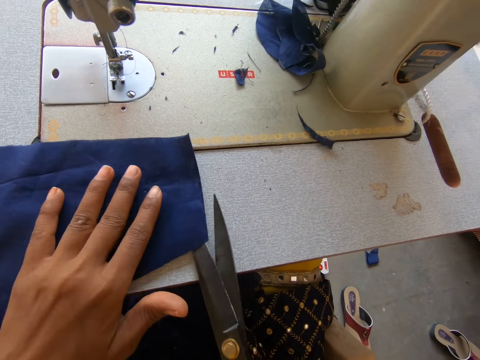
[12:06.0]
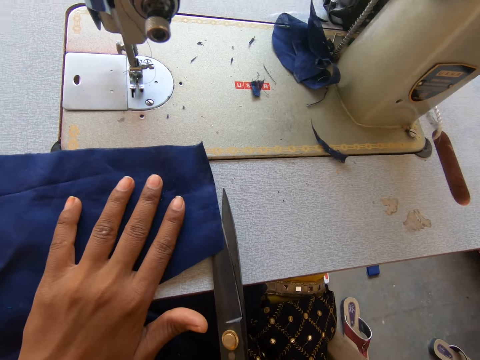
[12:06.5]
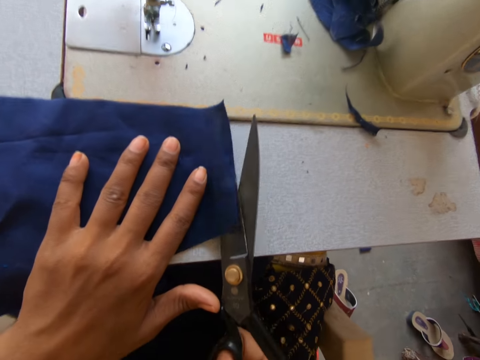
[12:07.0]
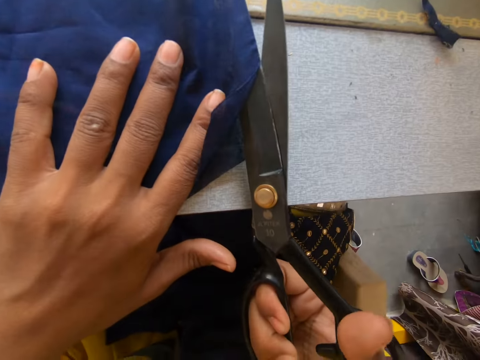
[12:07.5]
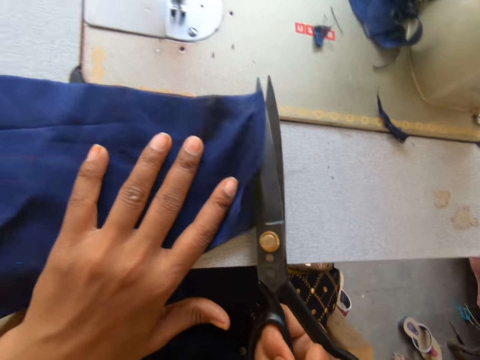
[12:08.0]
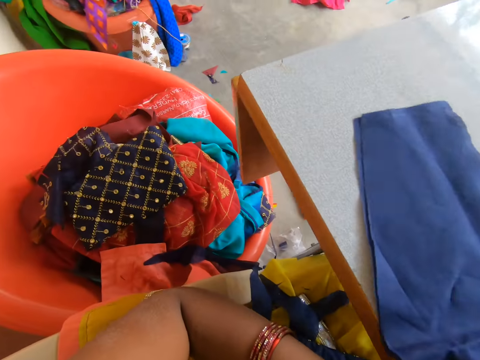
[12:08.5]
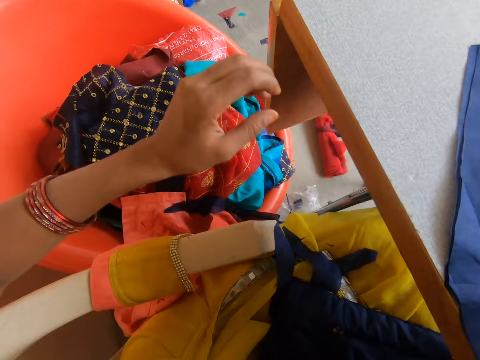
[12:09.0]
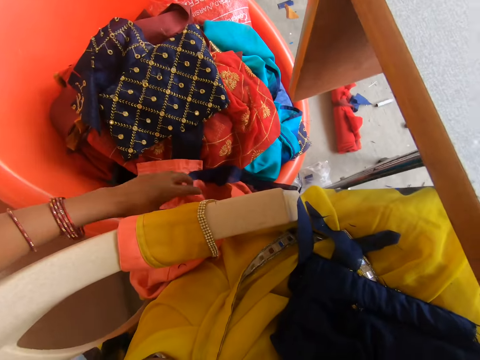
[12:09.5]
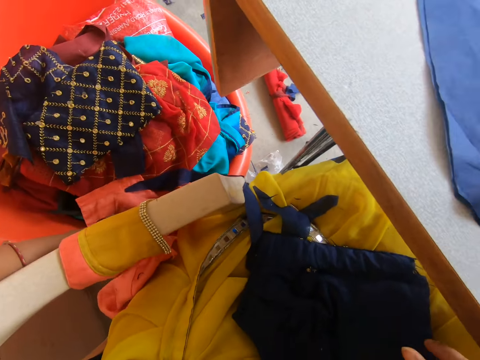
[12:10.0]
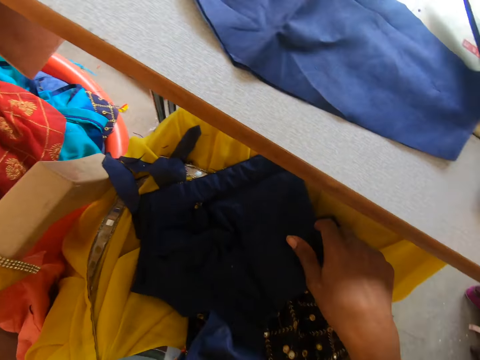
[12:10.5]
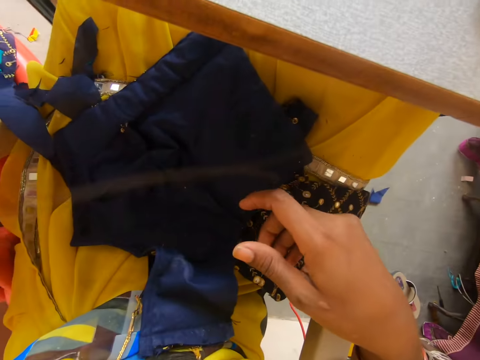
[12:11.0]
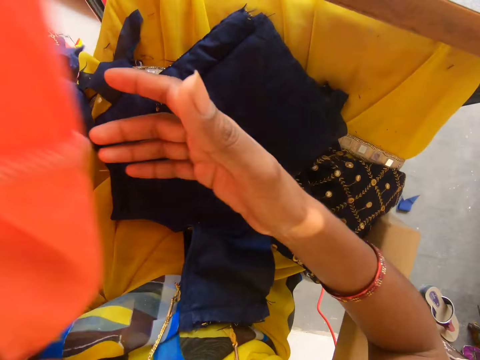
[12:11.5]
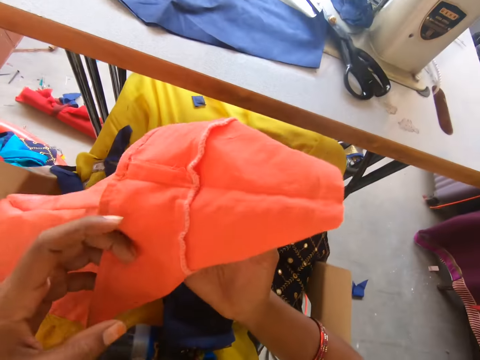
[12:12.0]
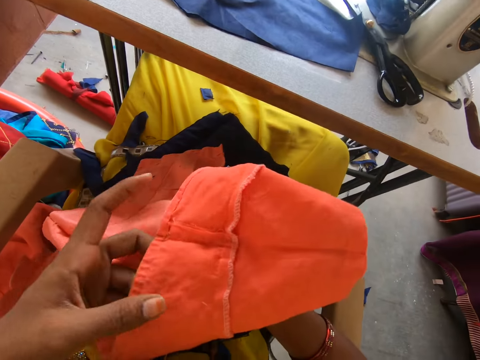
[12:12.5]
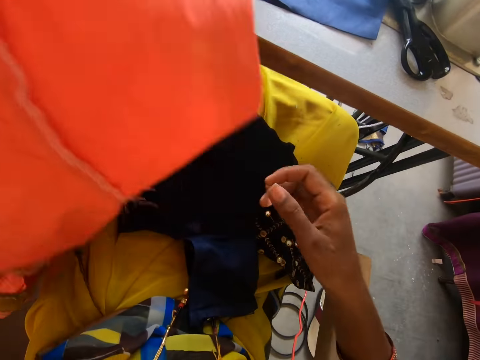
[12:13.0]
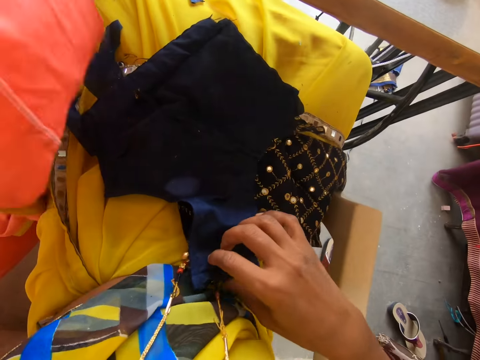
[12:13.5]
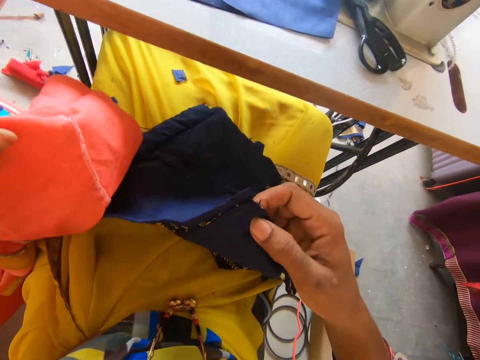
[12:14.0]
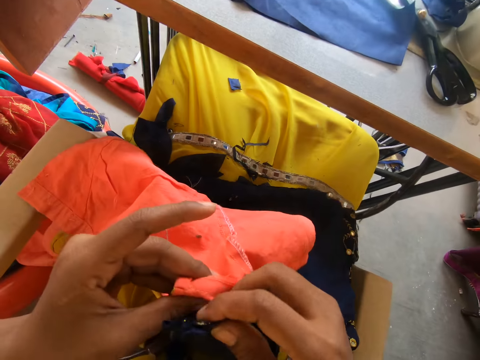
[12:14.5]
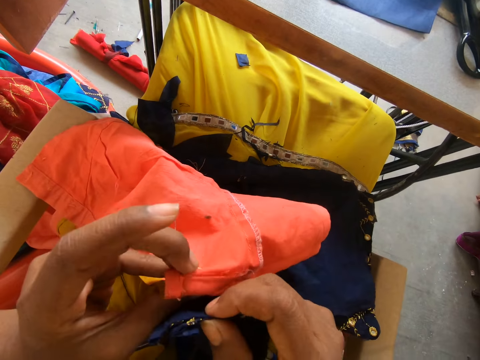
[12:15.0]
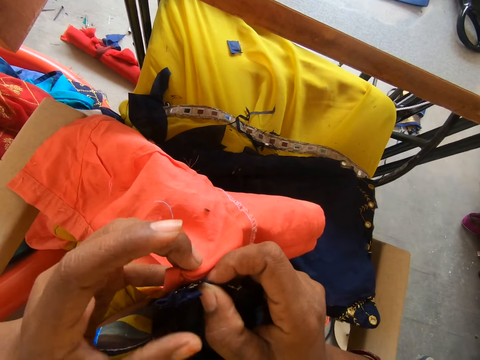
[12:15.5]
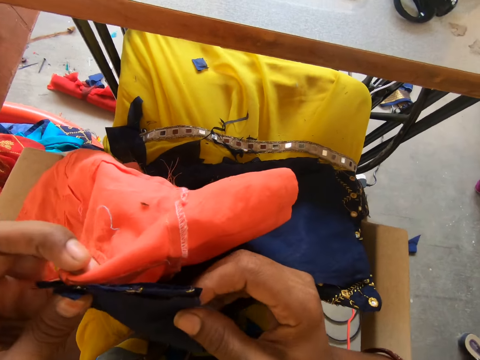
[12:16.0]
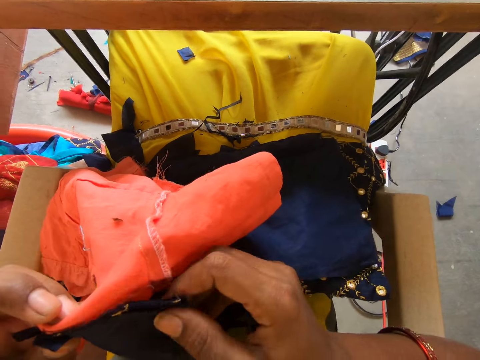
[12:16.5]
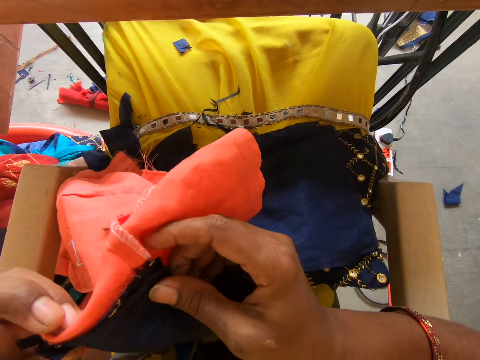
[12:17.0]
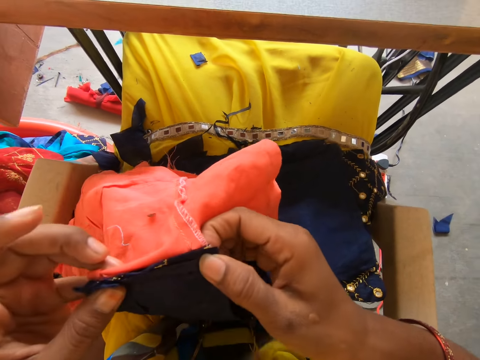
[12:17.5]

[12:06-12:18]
The camera wearer holds the scissors. They cut the cloth with the scissors. They reach for the cloth on the seat. They hold the cloth with both hands. They put the cloths together.

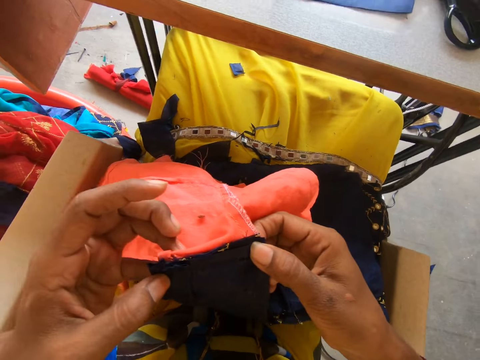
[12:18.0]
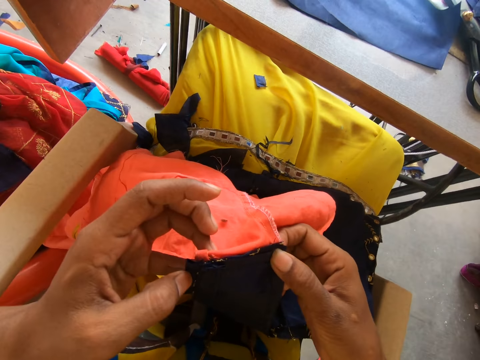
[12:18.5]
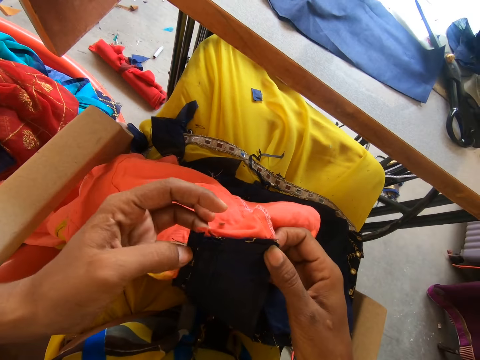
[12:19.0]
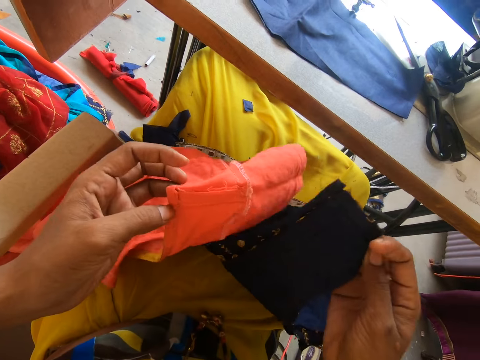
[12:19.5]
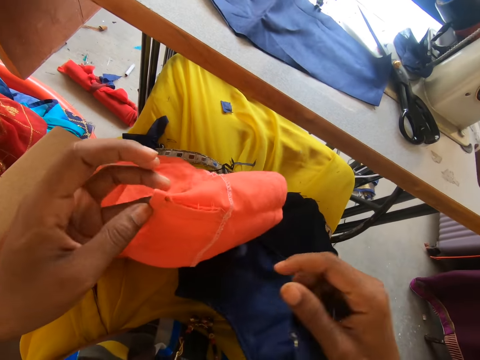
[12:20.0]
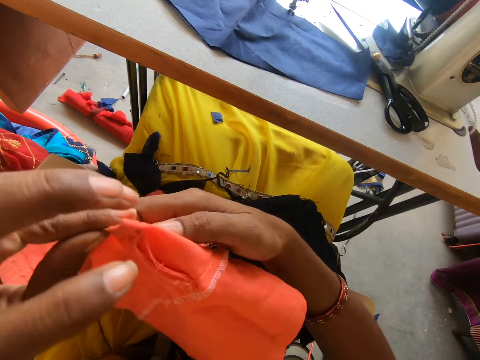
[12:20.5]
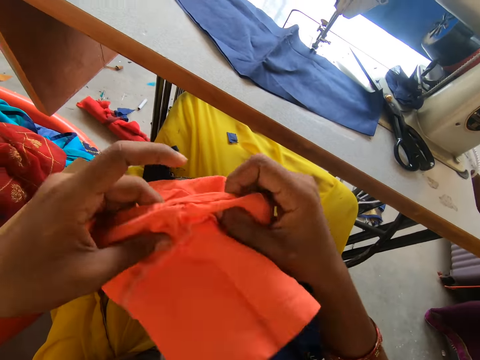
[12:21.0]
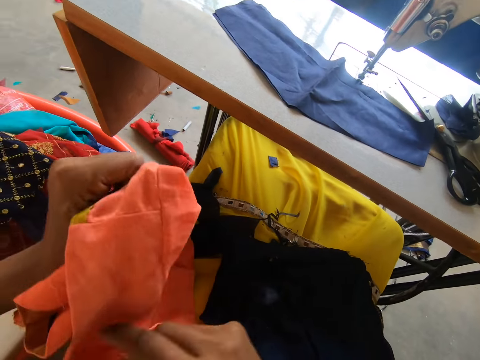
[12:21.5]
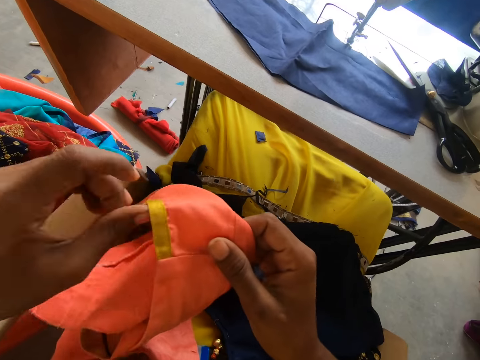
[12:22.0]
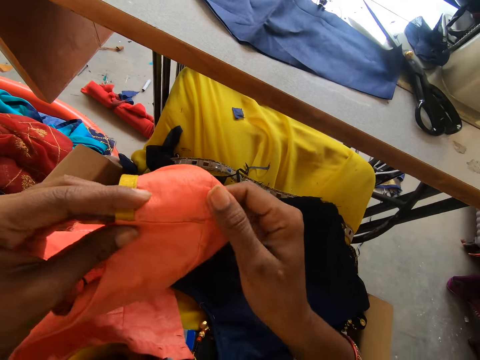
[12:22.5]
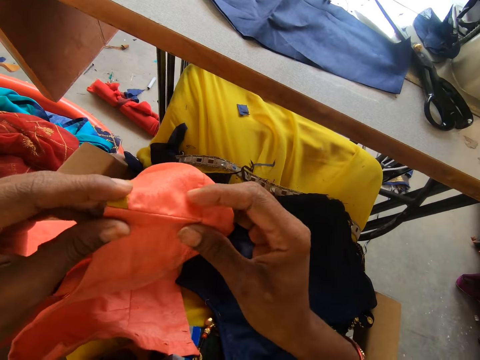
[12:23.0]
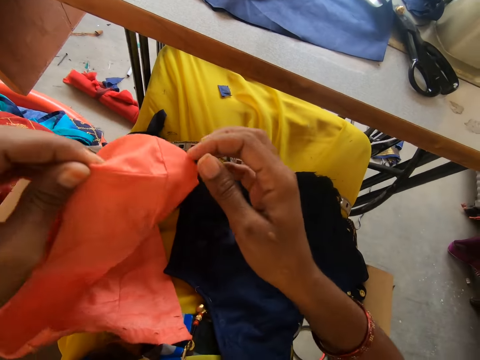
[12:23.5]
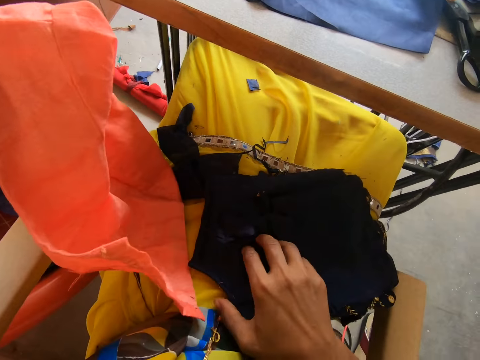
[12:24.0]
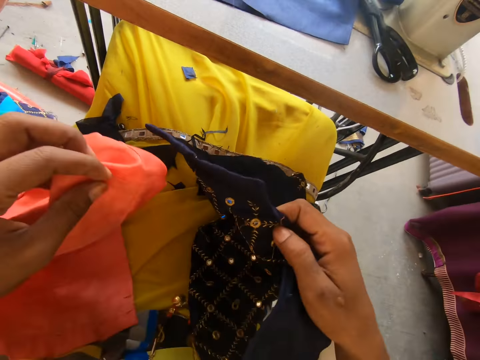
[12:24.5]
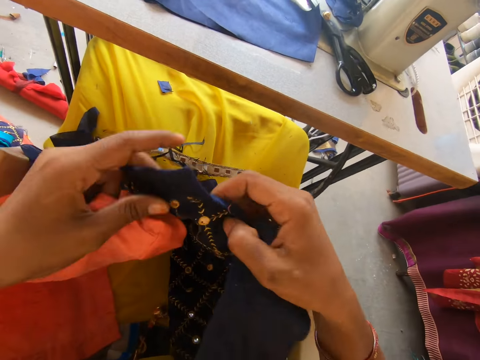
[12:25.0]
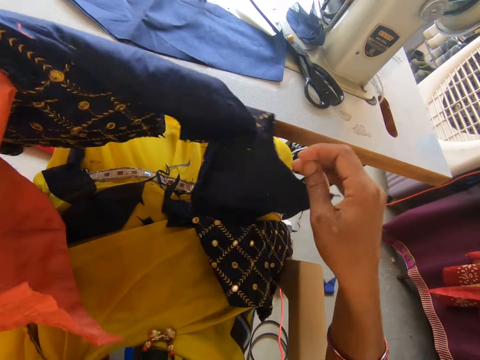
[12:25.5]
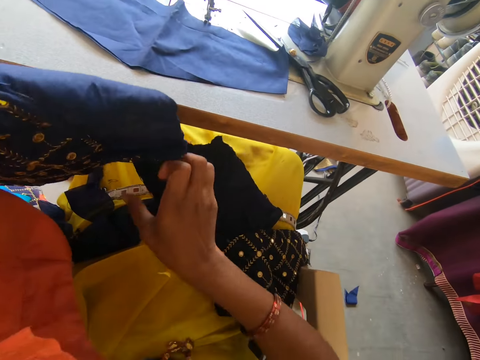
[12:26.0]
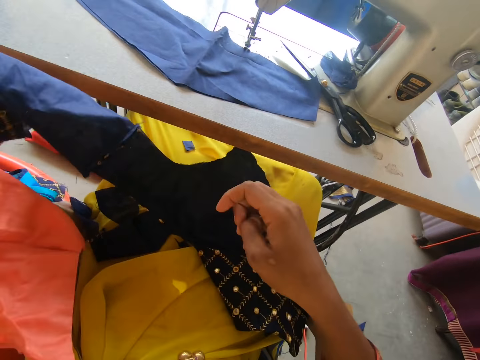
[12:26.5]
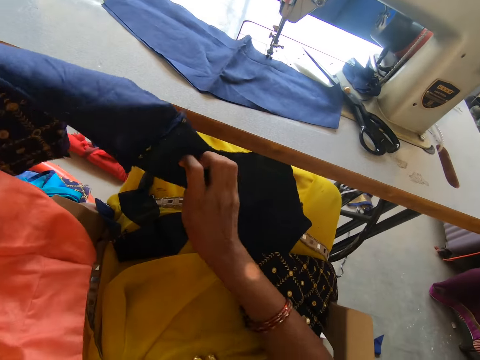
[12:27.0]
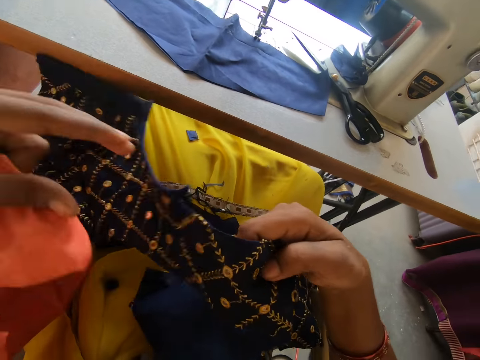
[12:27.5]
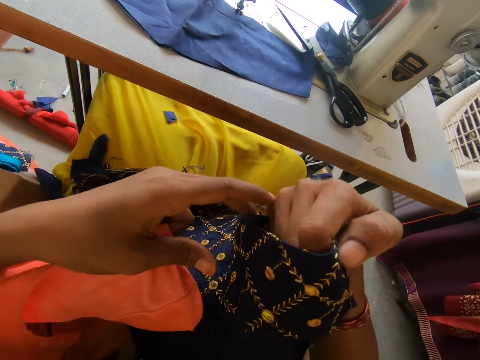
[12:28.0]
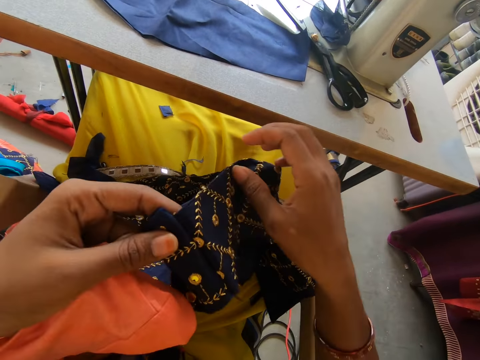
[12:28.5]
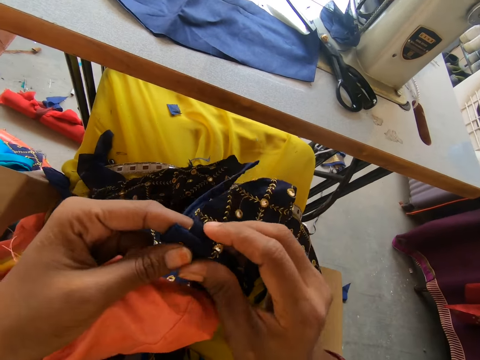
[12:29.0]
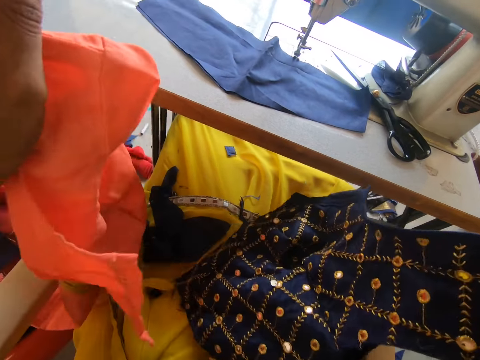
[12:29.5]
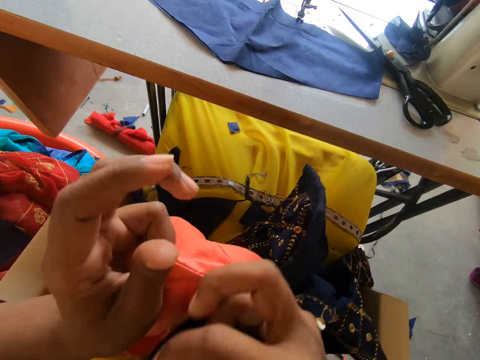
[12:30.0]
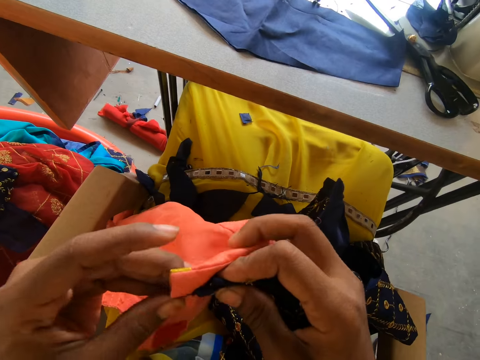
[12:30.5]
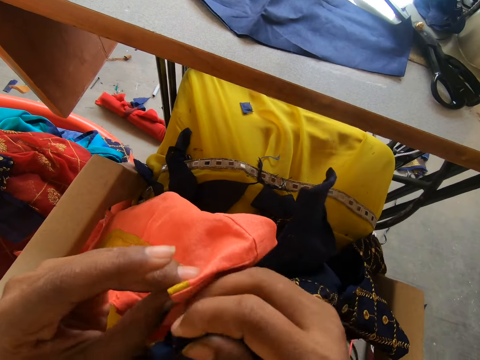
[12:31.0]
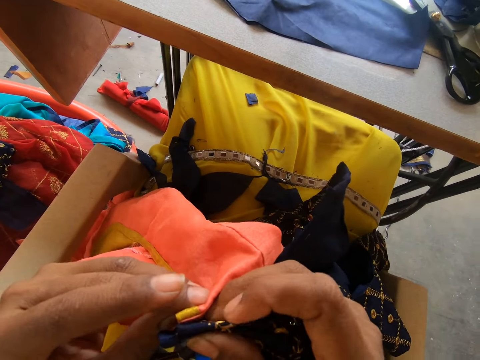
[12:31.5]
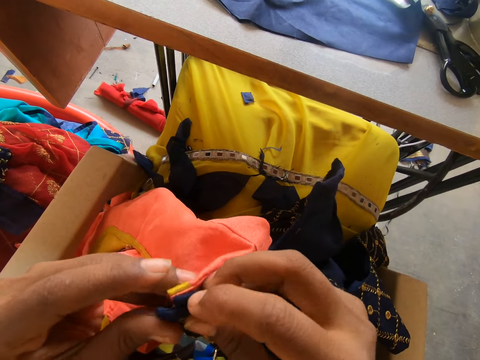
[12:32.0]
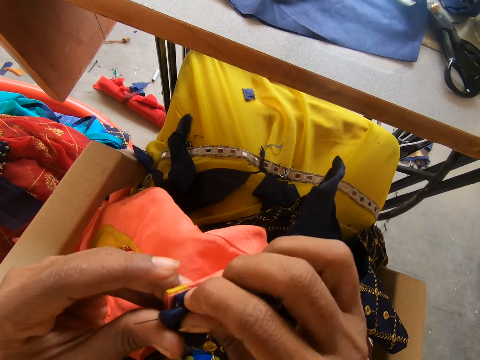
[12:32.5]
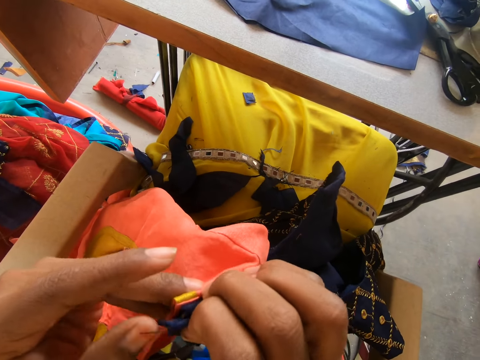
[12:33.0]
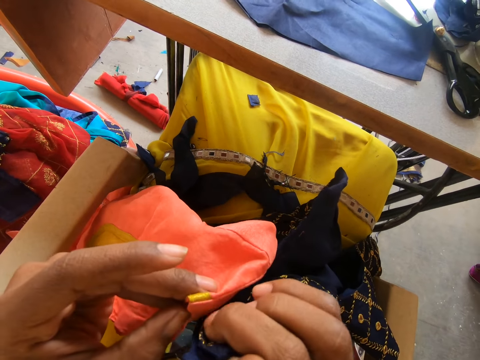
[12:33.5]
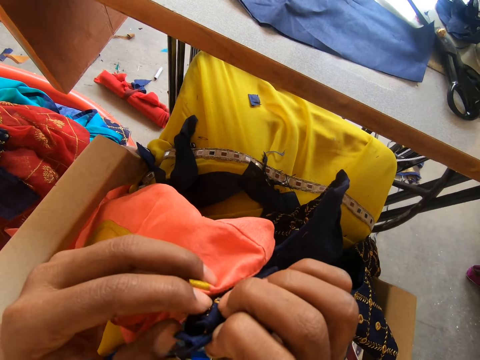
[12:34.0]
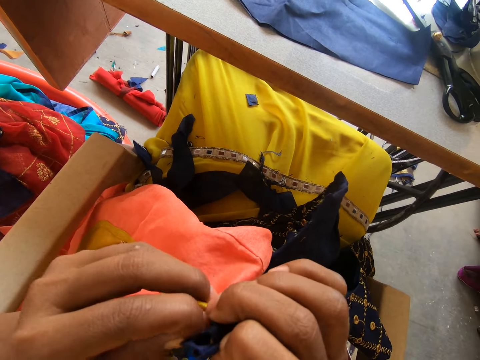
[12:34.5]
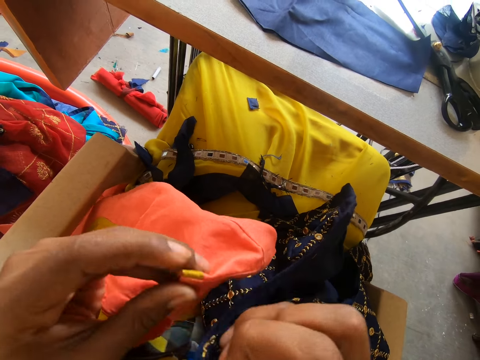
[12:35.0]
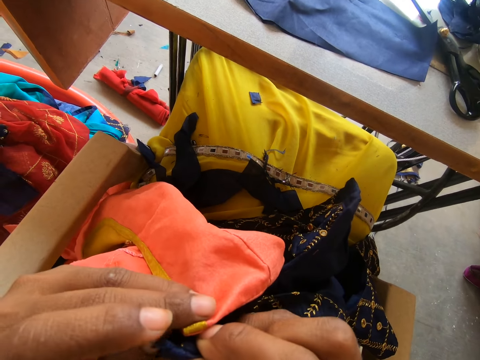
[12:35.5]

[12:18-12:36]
The camera wearer matches the cloths. They drop one cloth on the lap. They check the cloth. They pick up the cloth. They check the cloth. They put the cloths together.
